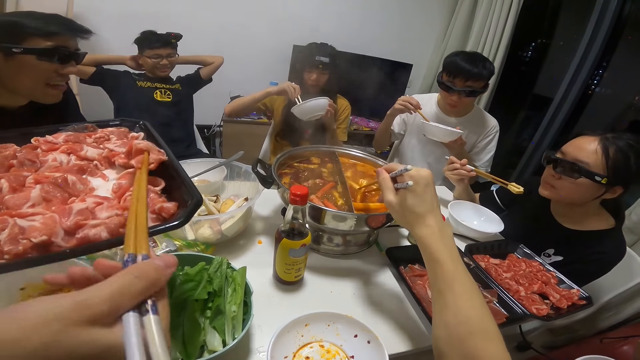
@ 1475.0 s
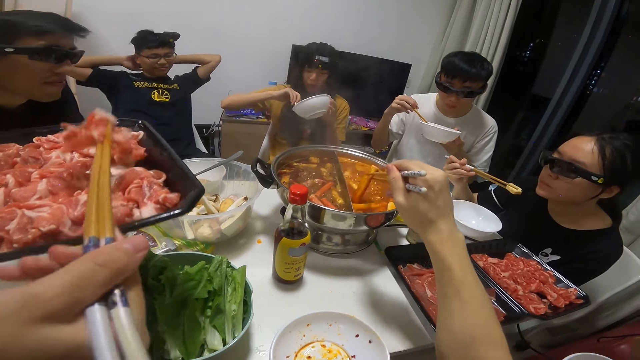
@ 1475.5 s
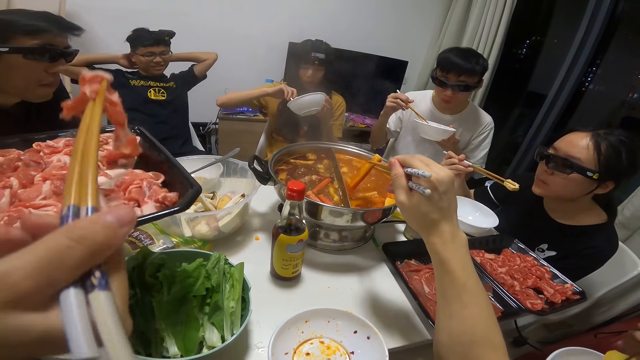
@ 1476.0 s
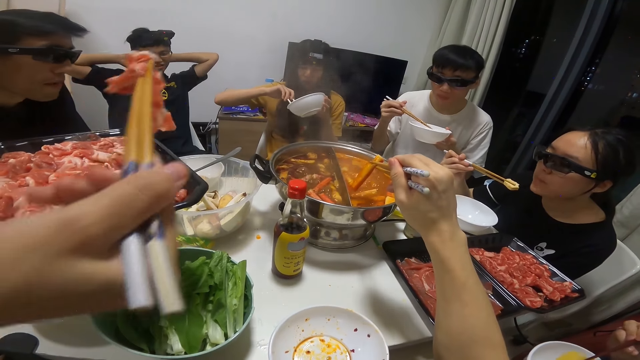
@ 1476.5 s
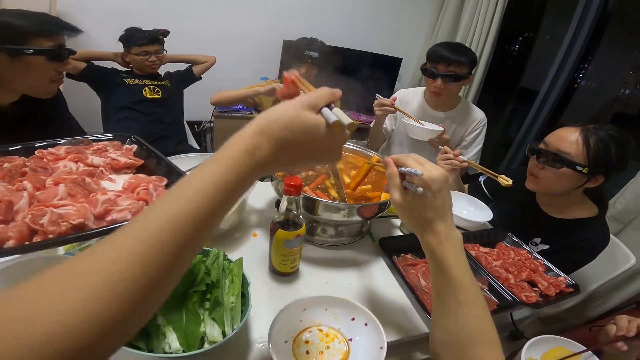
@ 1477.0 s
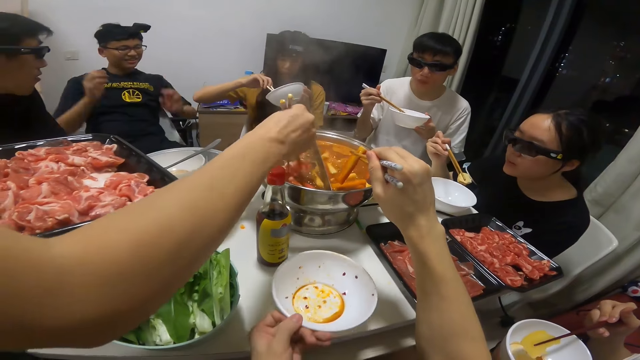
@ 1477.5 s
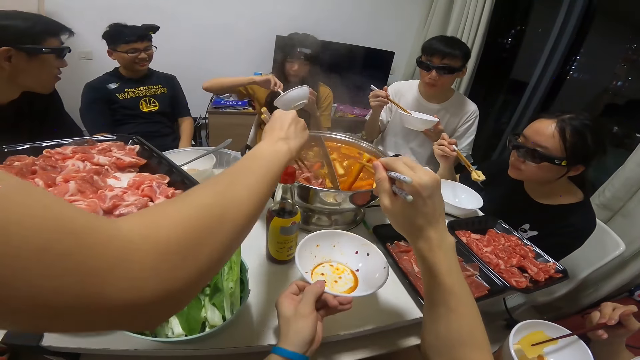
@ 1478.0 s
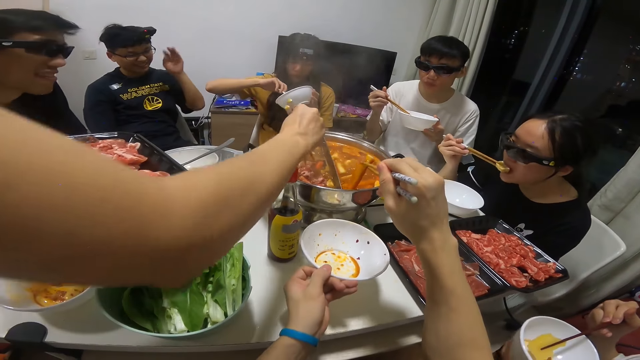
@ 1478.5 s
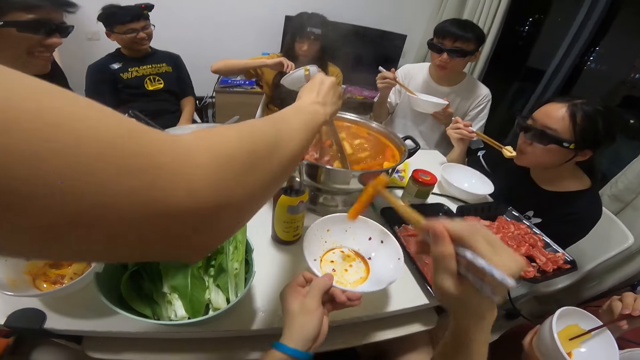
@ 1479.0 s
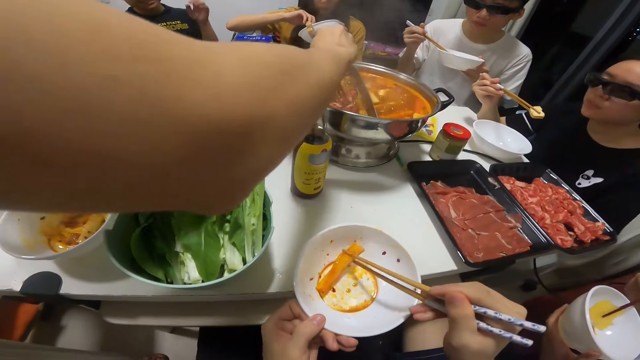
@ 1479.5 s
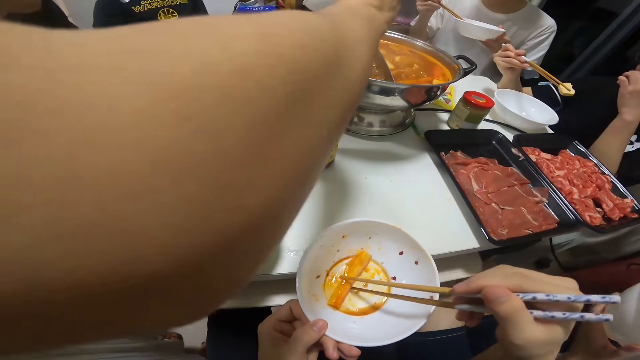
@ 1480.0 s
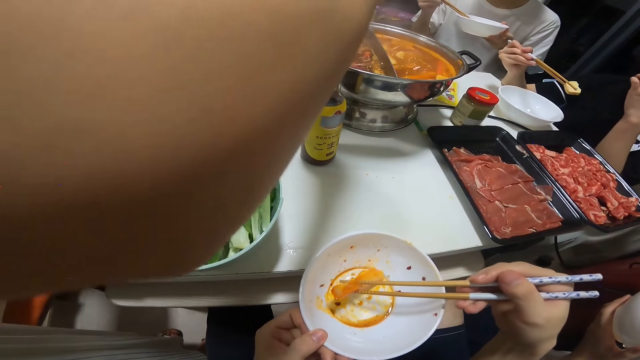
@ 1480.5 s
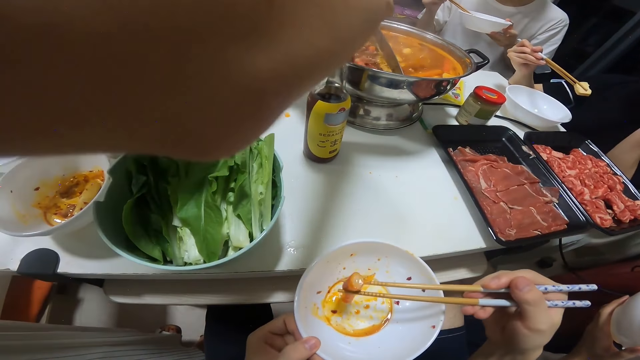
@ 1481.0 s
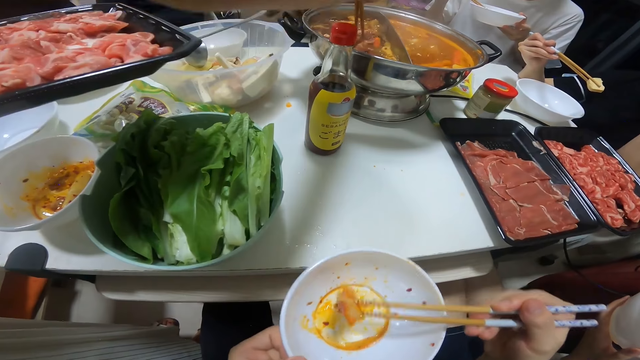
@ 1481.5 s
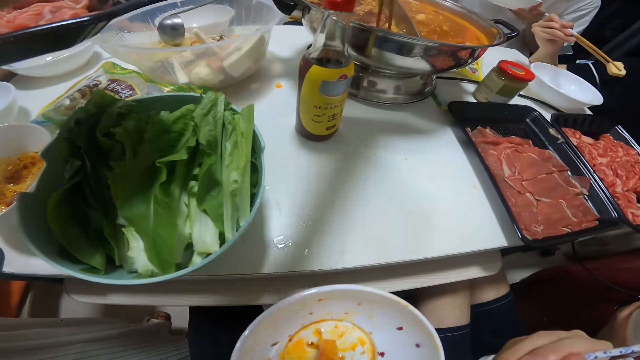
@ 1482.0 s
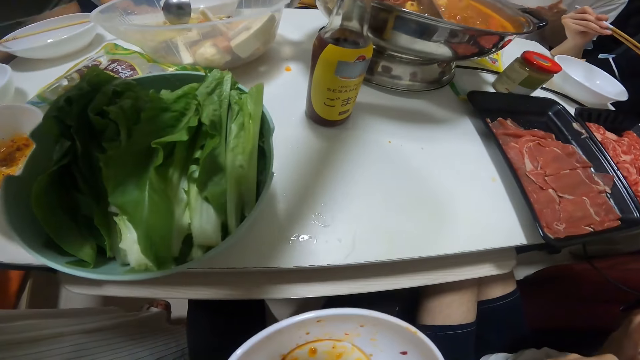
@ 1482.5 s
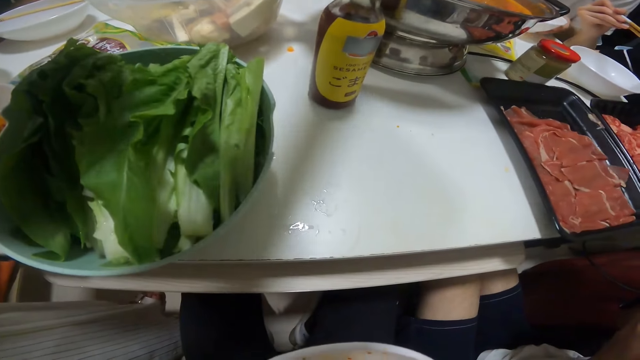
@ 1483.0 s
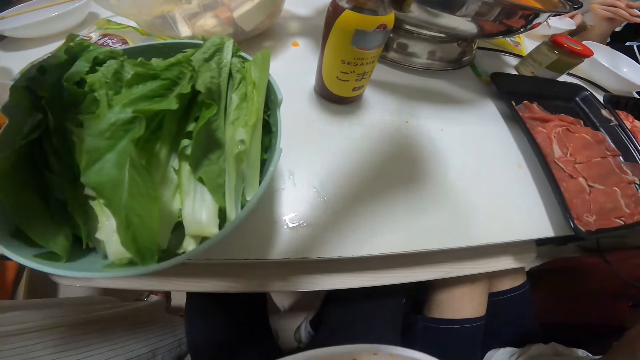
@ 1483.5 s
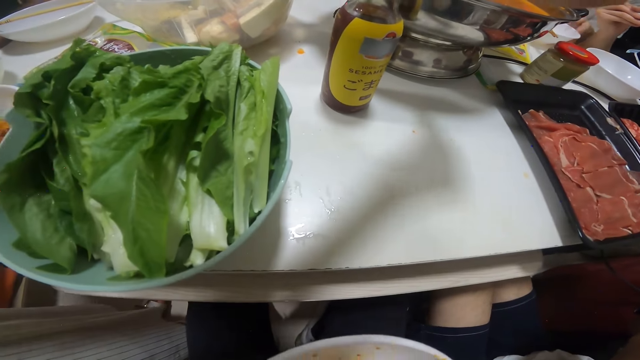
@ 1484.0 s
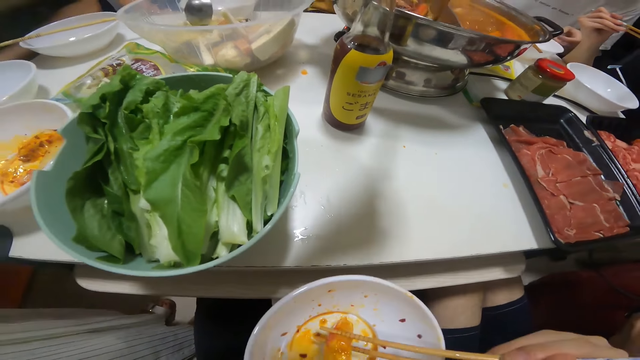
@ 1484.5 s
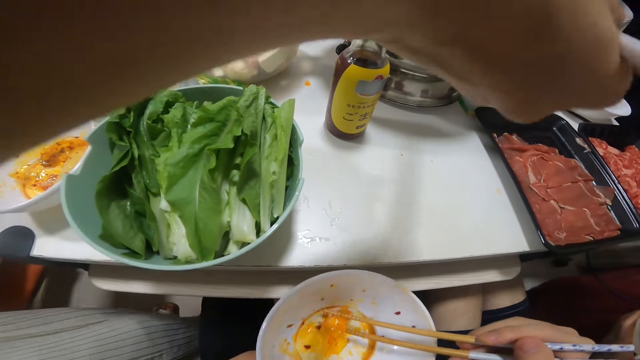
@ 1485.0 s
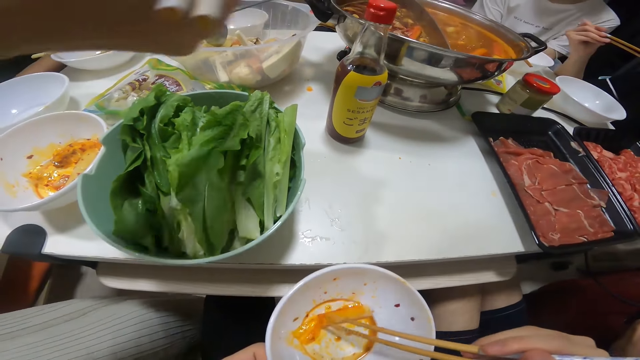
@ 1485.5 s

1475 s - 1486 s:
A woman puts the raw meat from the tray in her left hand into the bowl of soup on the table with the pair of chopsticks in her right hand. The camera wearer picks pasta from the bowl. She puts the biscuit from the bowl of soup on the table in her plate on the table with the pair of chopsticks in her right hand. She eats the biscuit in her plate in her left hand with the pair of chopsticks in her right hand.

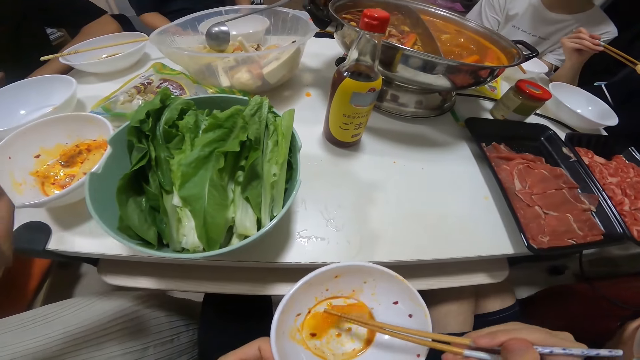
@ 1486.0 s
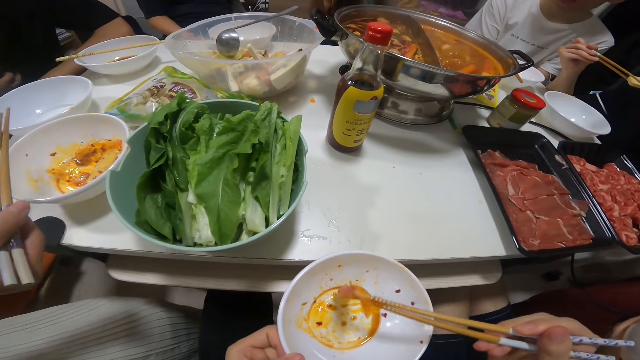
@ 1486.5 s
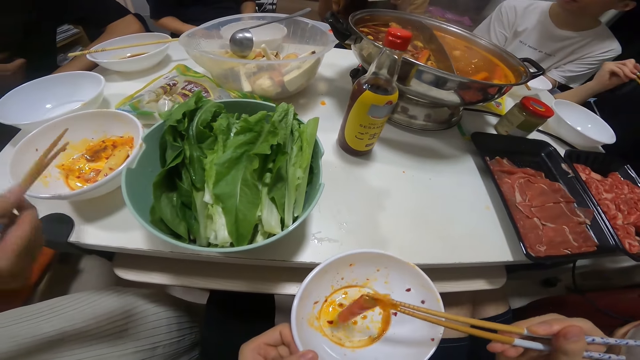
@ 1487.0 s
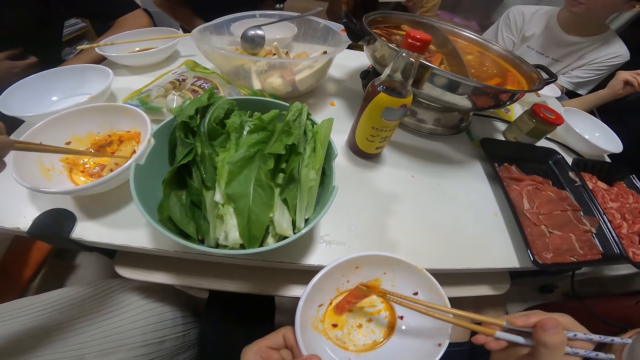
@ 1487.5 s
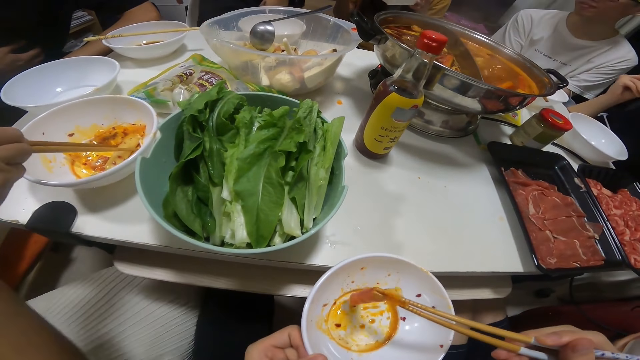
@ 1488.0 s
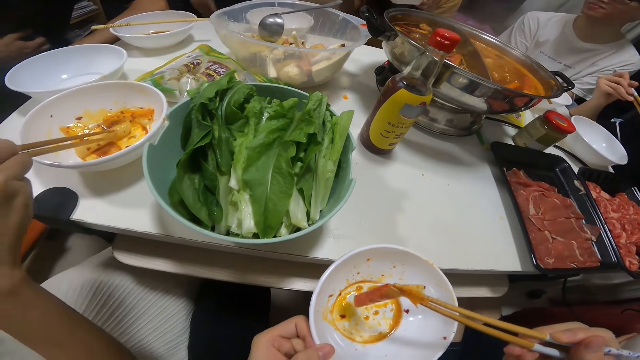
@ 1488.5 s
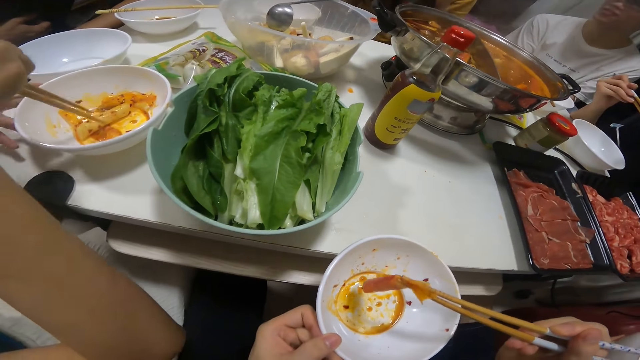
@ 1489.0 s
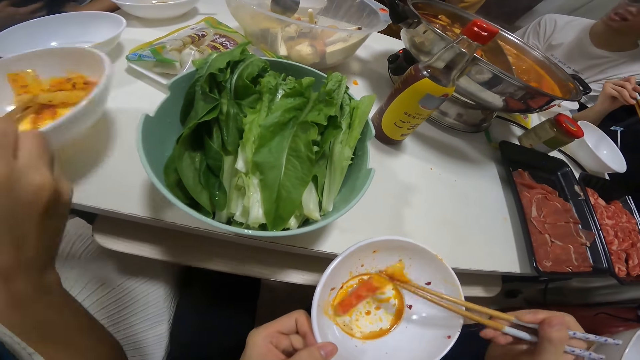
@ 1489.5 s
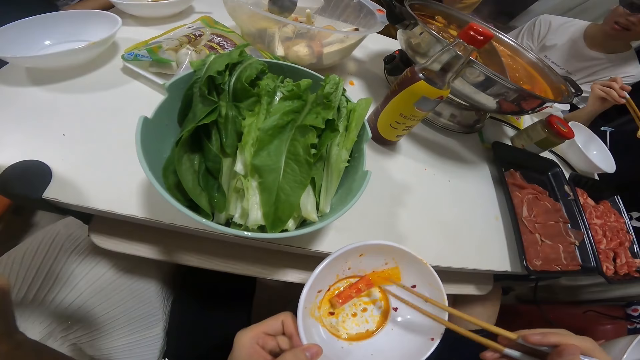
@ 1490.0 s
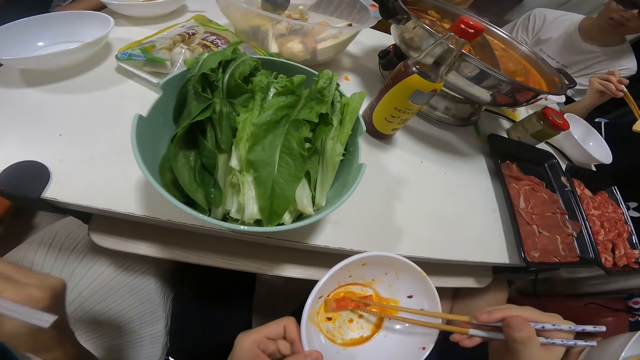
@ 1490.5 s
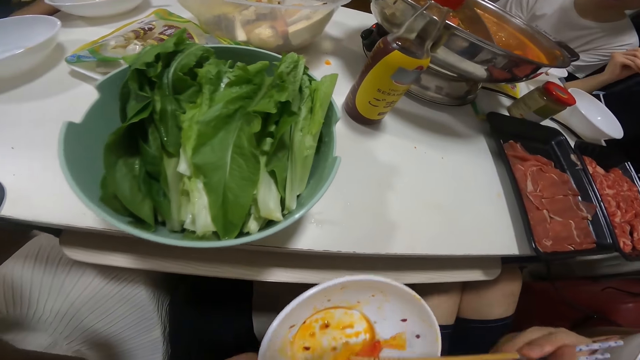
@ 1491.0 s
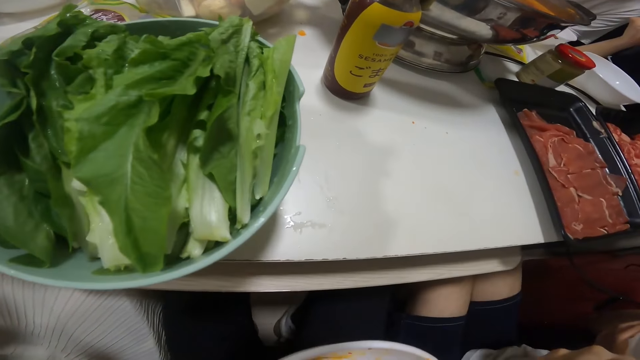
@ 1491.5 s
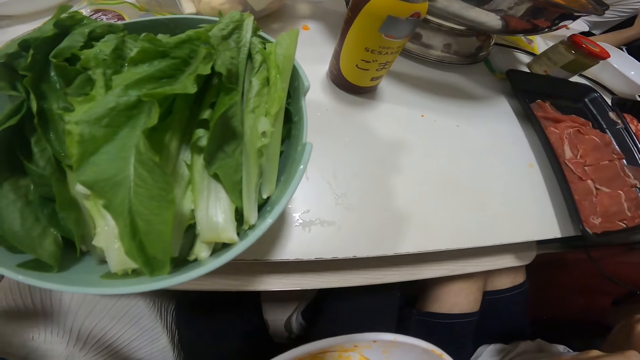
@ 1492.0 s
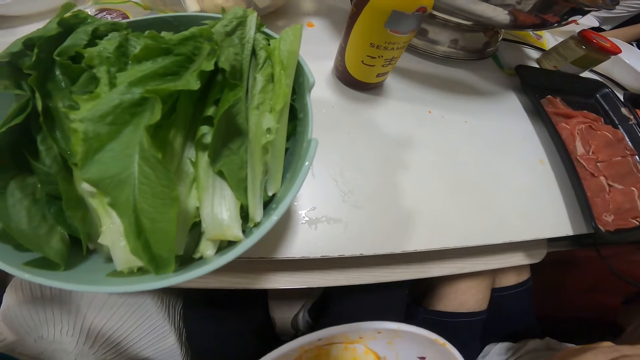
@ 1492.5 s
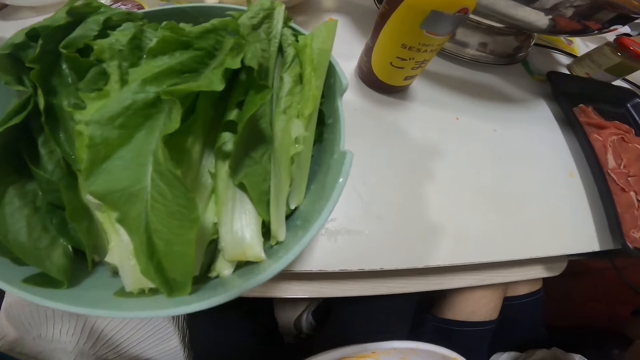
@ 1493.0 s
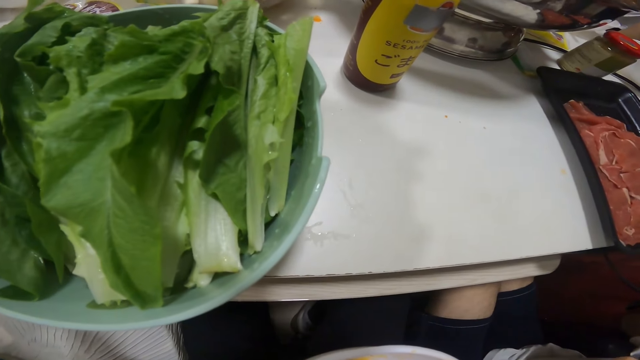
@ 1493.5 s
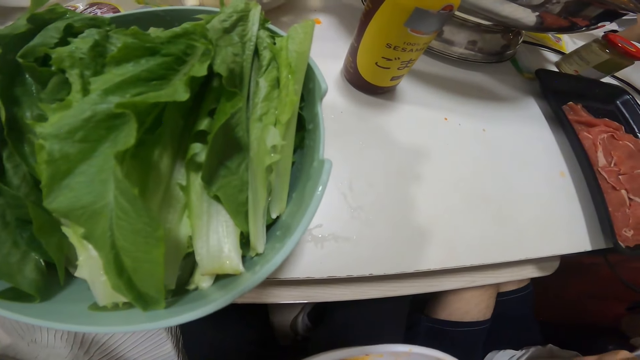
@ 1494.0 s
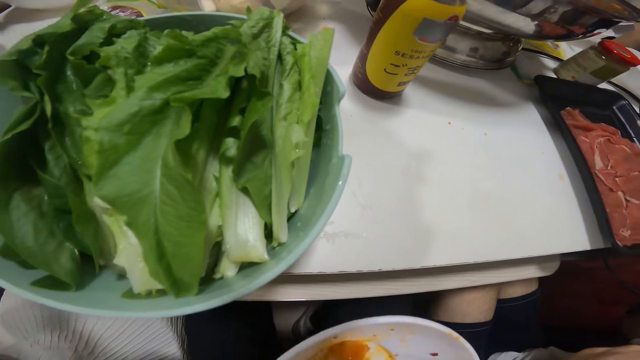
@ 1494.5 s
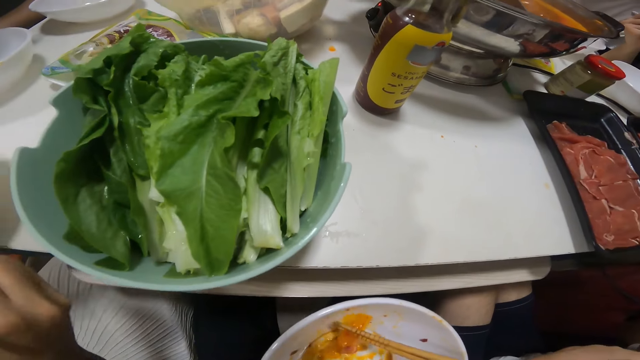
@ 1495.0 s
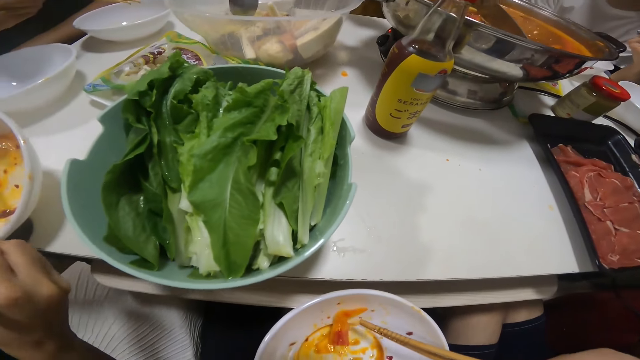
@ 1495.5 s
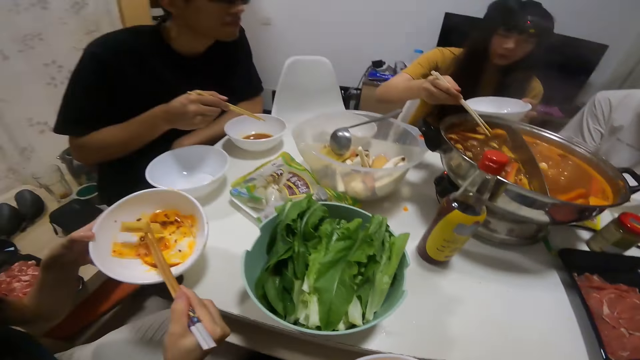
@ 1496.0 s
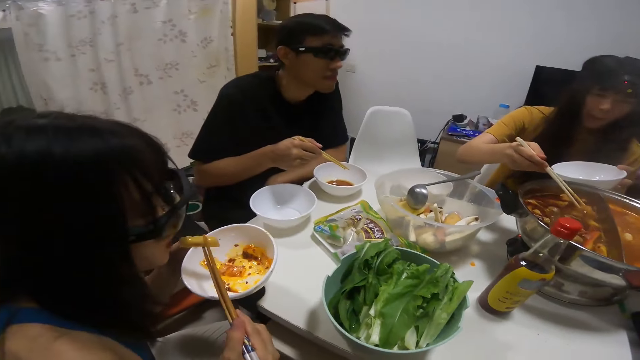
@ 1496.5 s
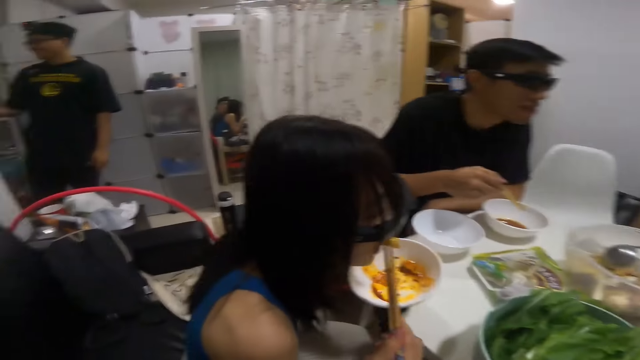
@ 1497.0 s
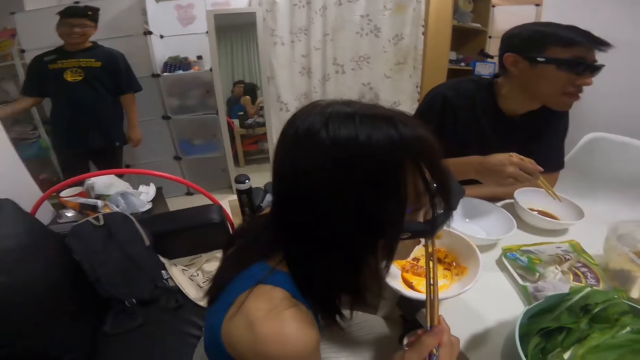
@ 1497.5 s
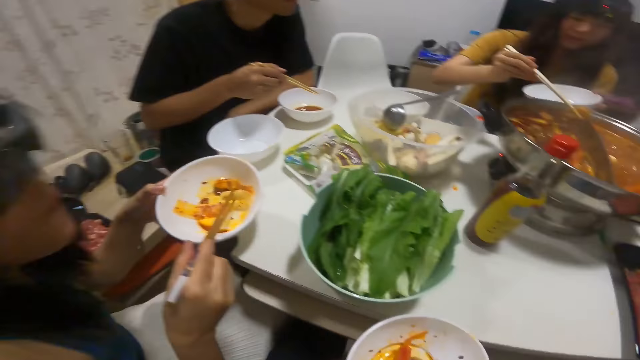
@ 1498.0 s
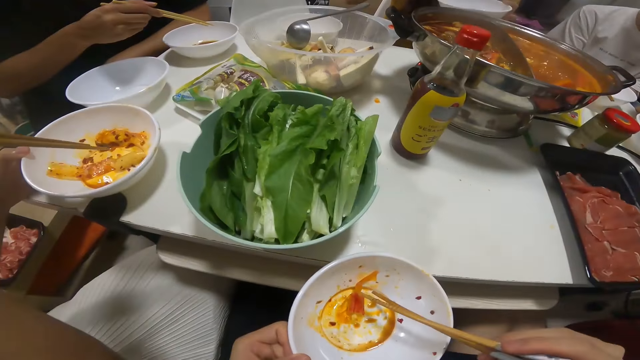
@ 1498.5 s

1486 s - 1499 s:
A woman eats the biscuit in her plate in her left hand with the pair of chopsticks in her right hand. Another woman picks a biscuit from the bowl of soup on the table with the pair of chopsticks in her right hand.
